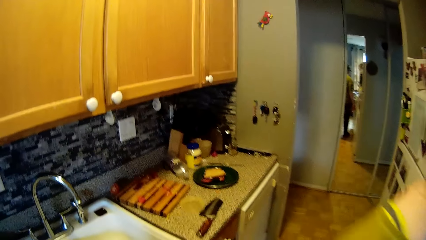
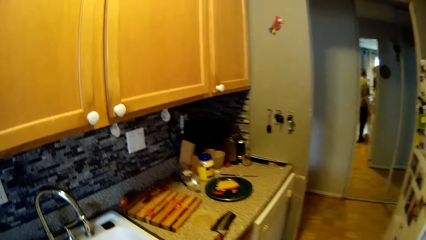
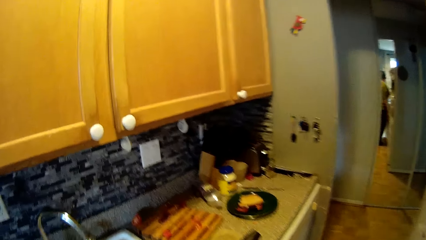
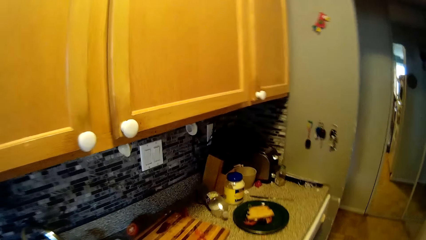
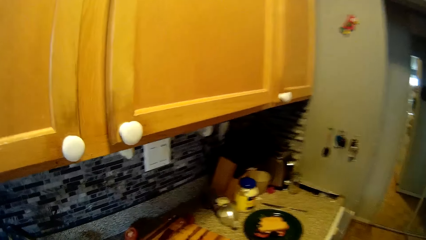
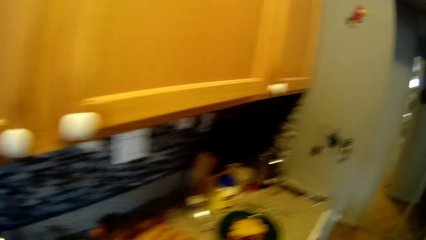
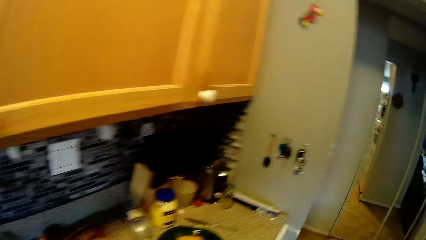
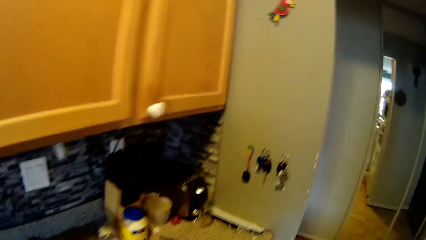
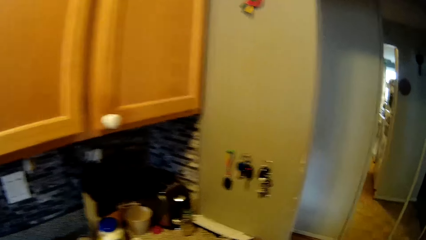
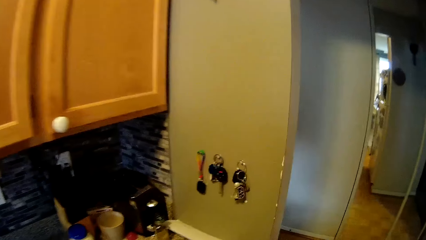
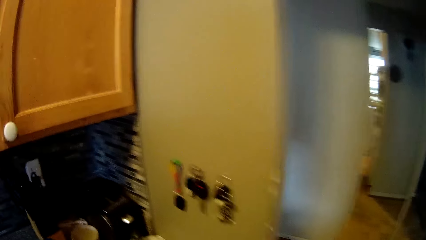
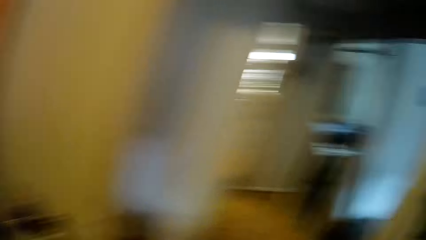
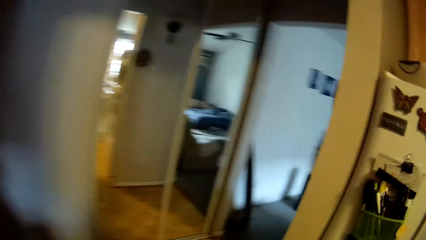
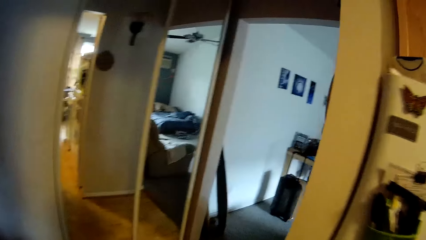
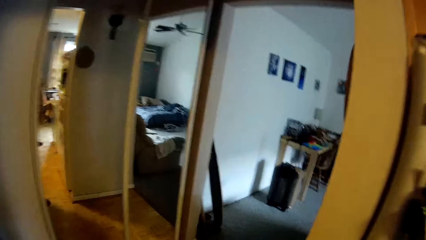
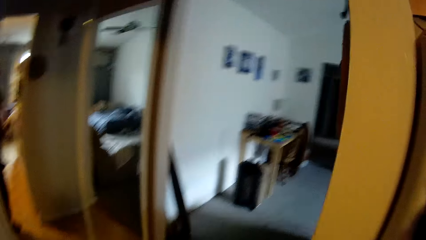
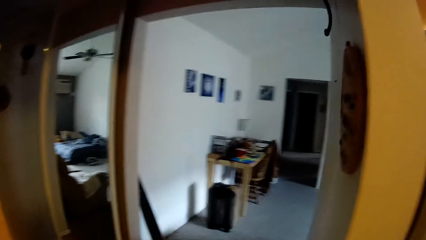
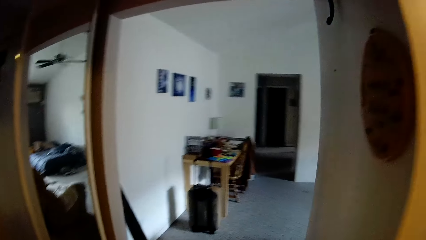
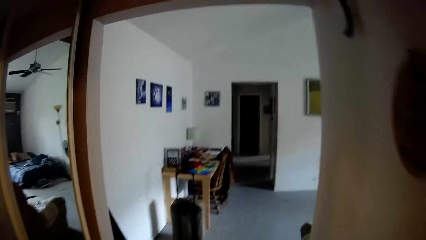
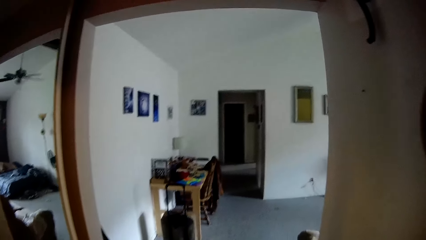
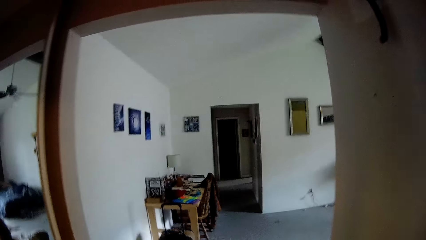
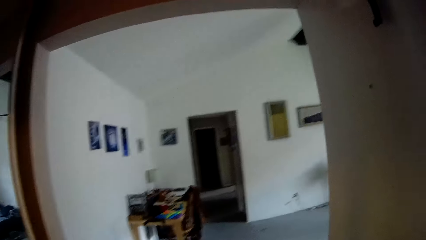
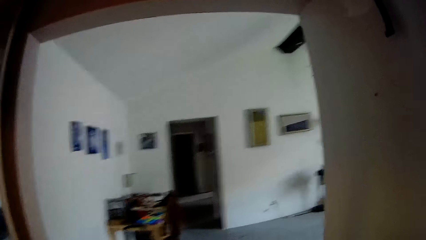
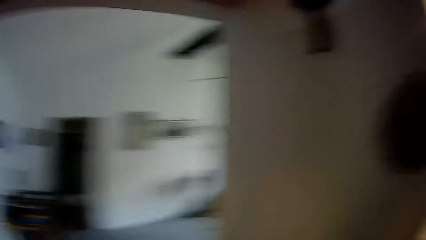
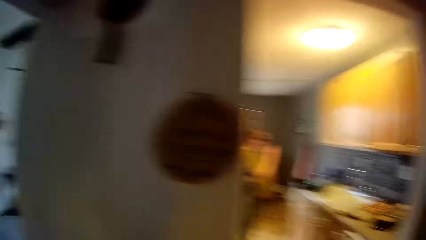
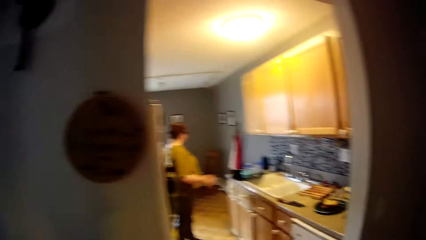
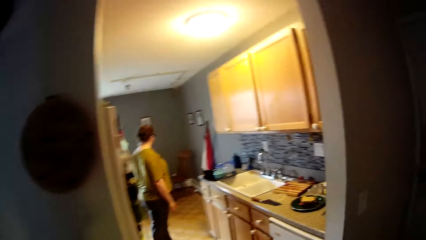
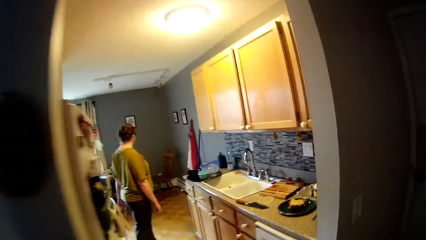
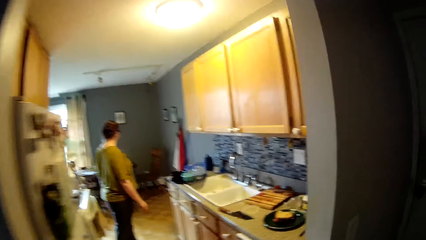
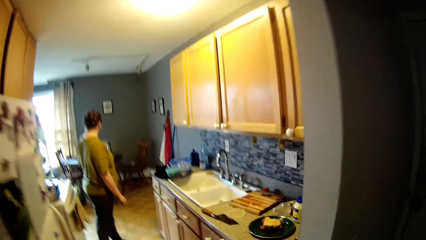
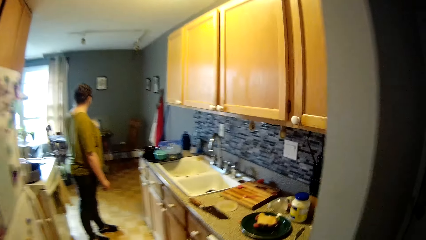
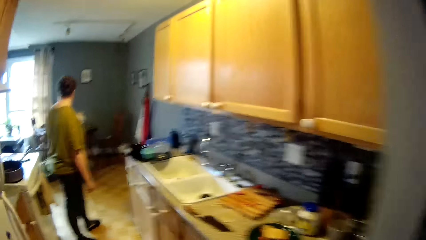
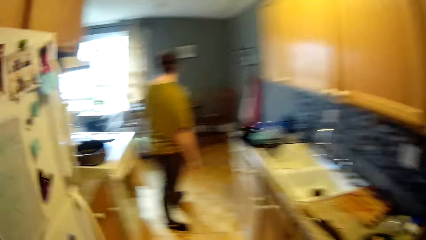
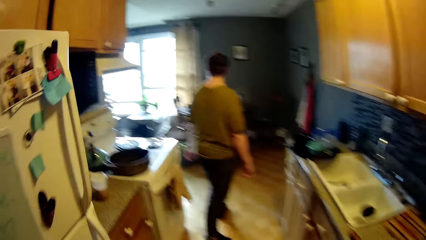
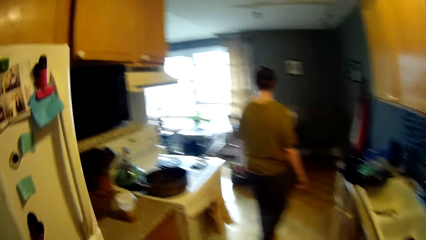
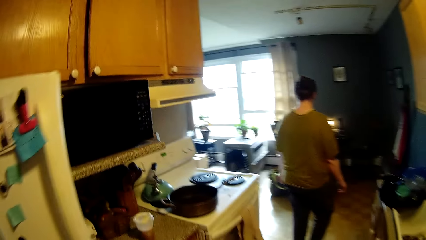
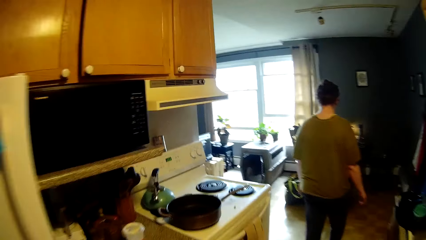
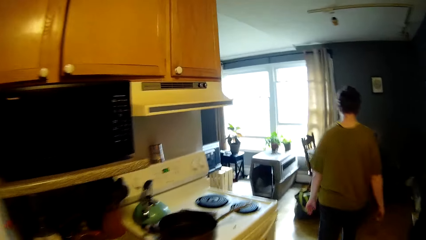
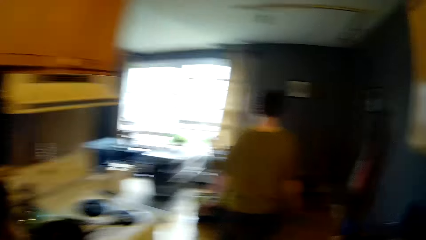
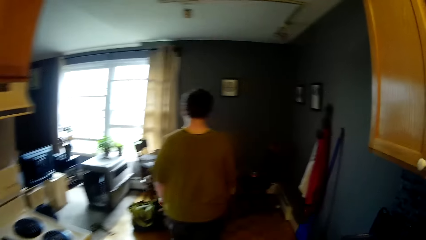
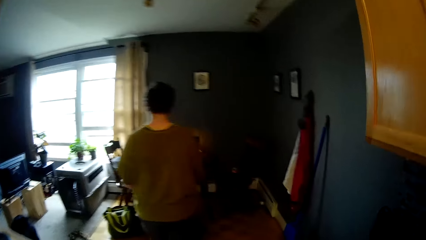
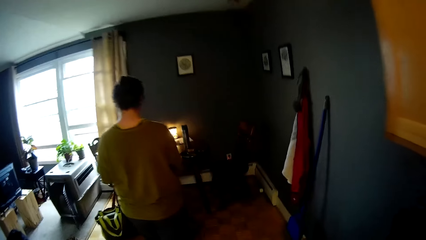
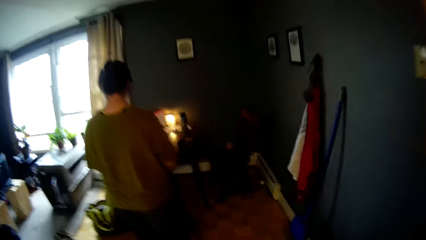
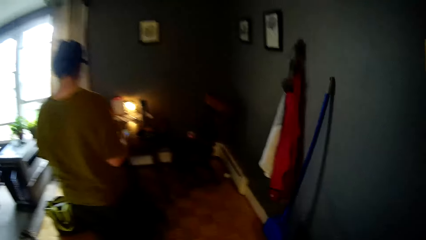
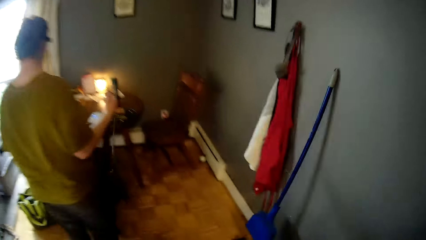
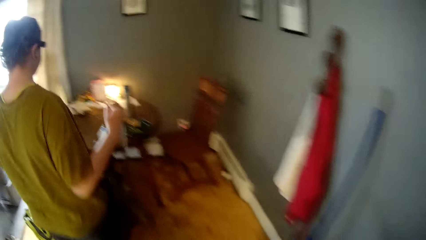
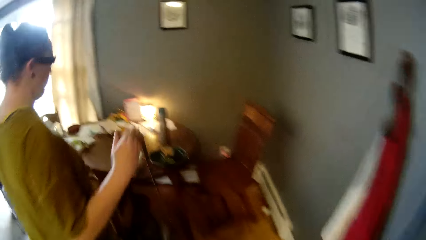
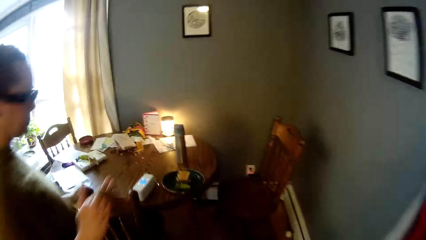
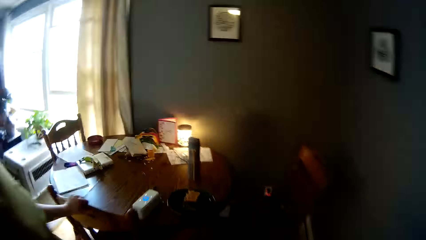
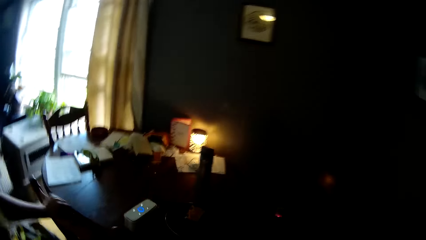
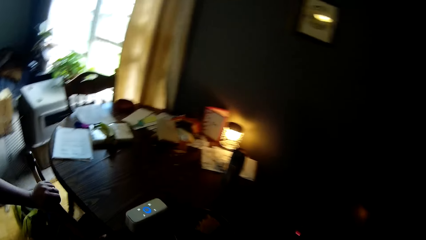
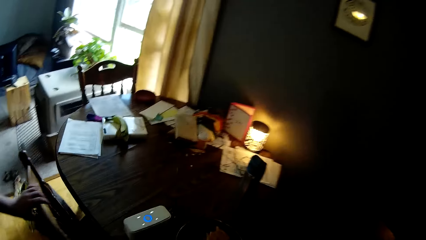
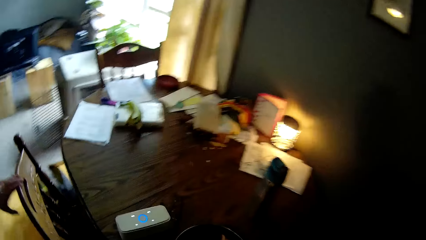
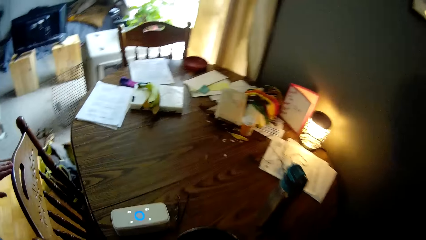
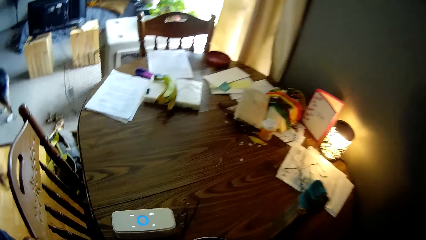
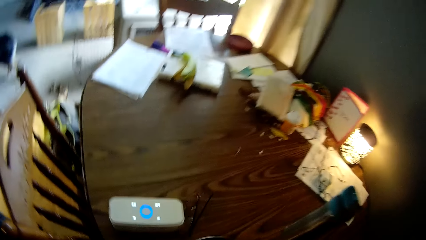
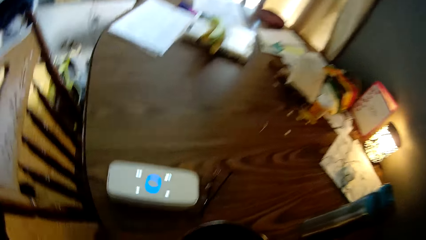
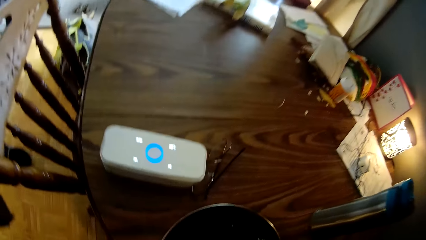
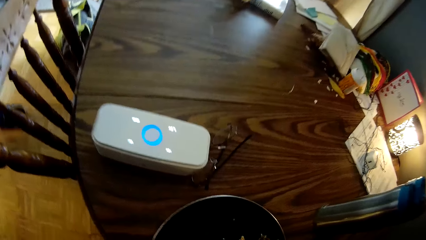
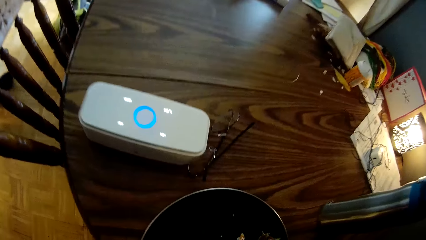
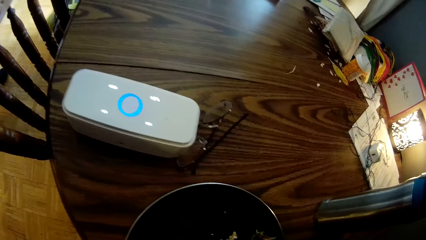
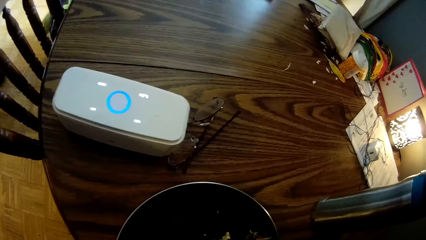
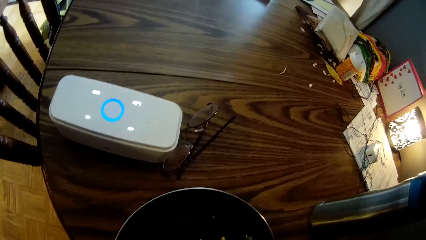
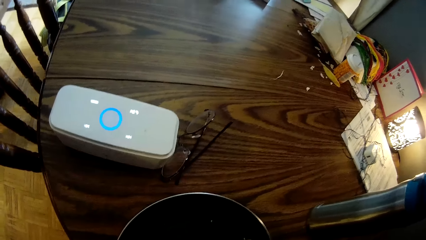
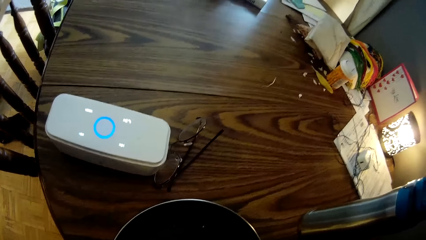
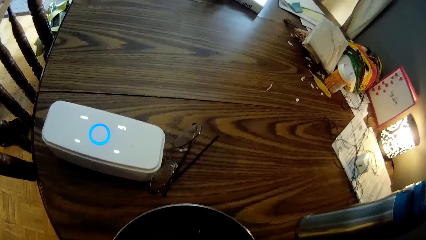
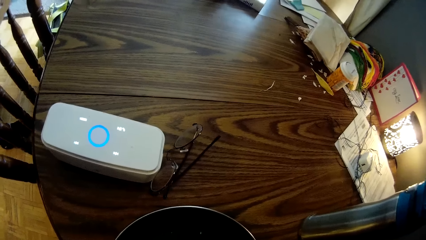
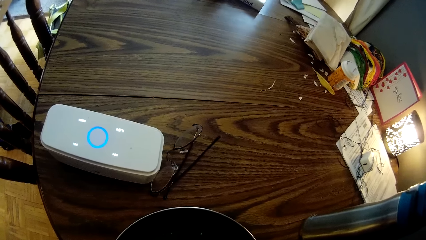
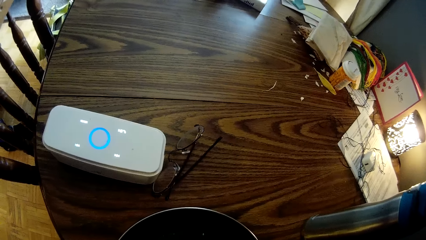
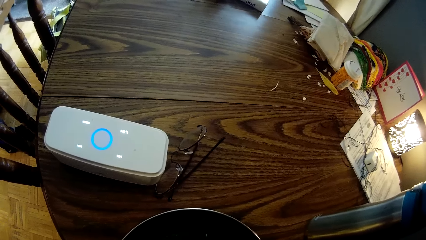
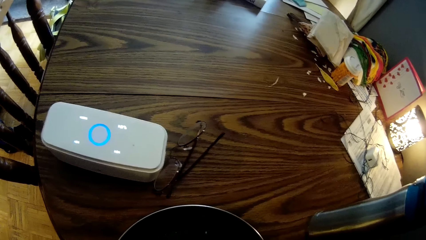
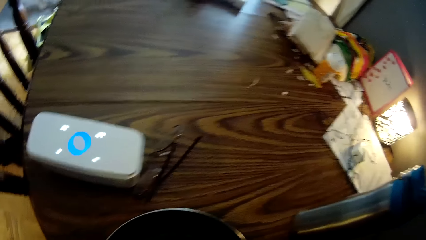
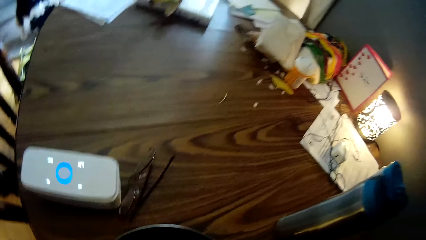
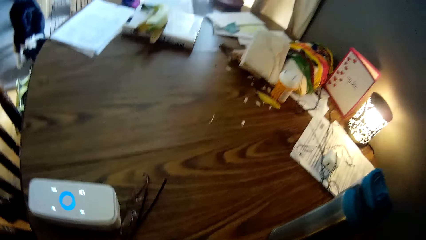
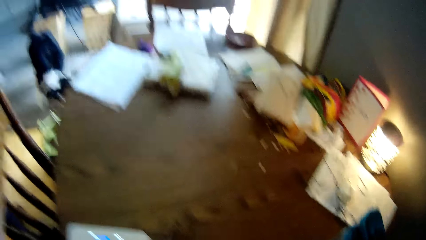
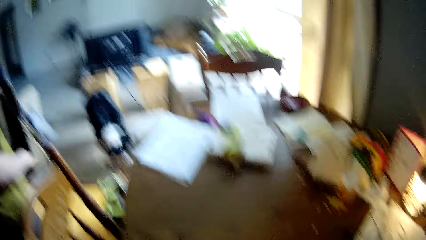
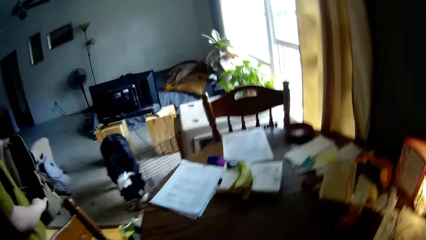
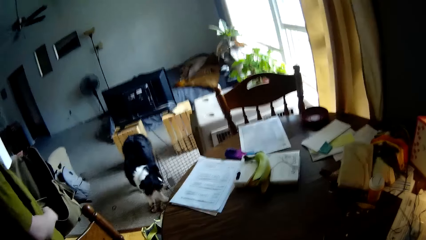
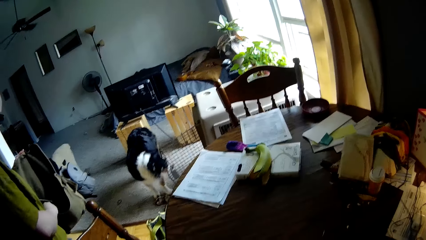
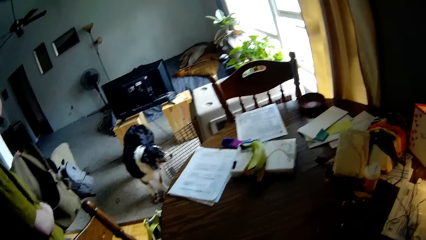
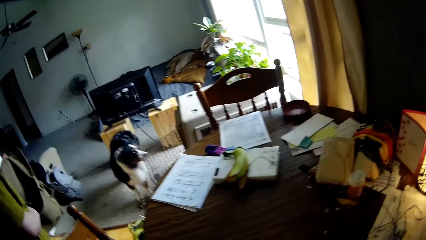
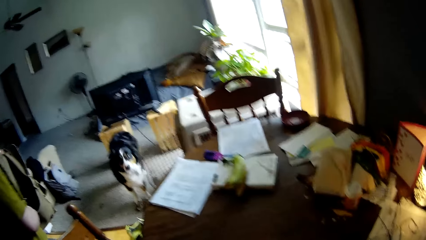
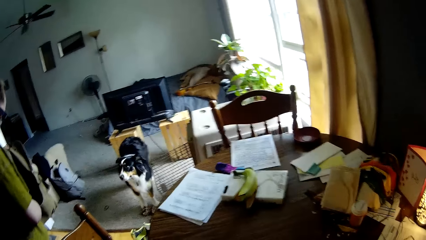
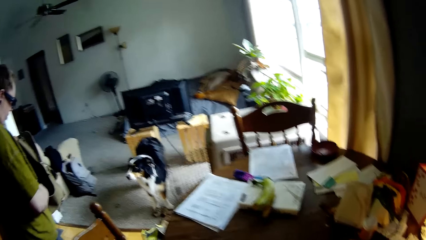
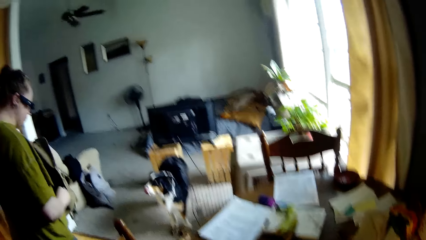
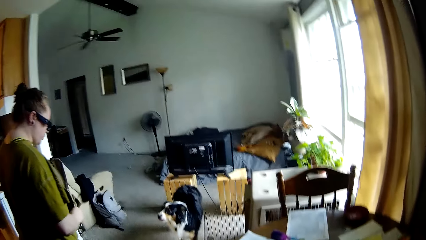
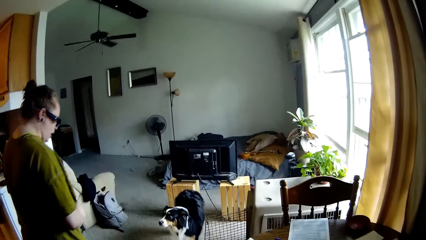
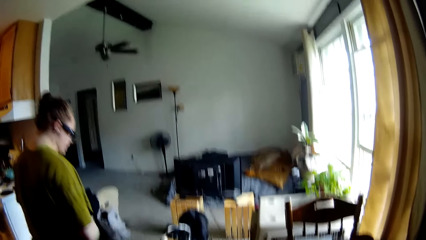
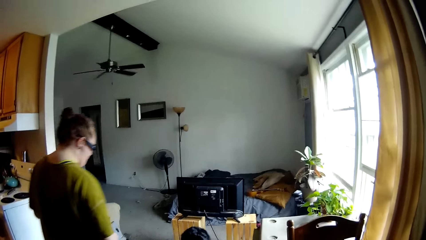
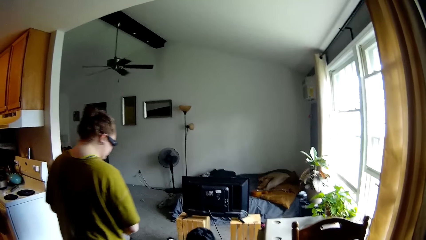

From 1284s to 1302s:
The camera wearer walks towards a room. They walk into the living room. They talk to the woman. The woman removes a bag on the dining chair in the living room with her right hand. The woman places her left hand on the dining chair in the living room. The woman talks to a dog.
